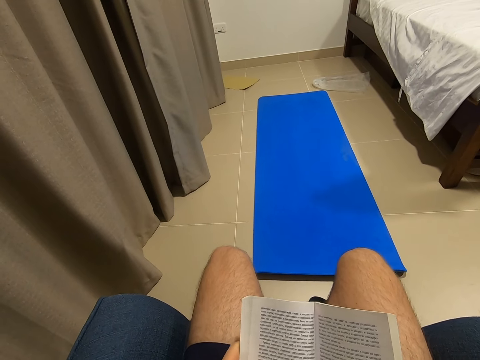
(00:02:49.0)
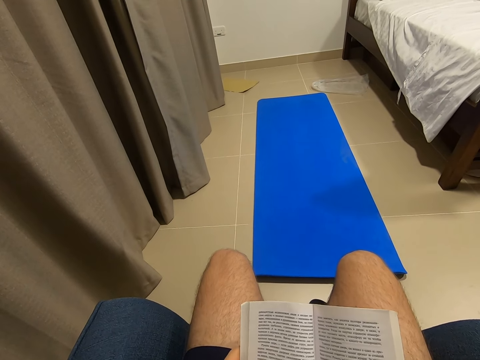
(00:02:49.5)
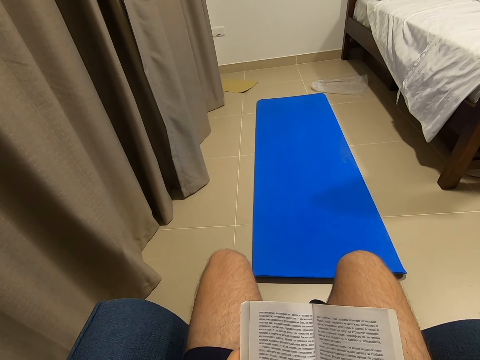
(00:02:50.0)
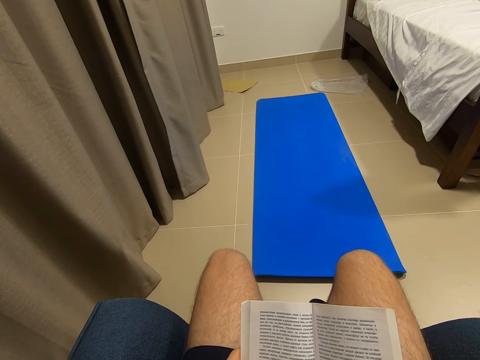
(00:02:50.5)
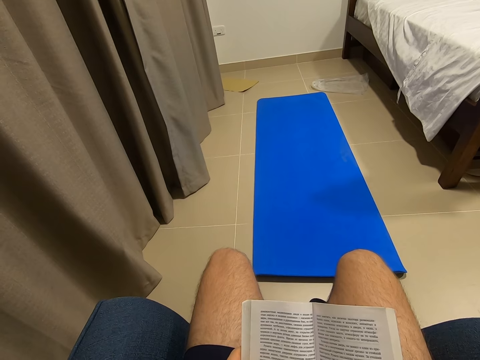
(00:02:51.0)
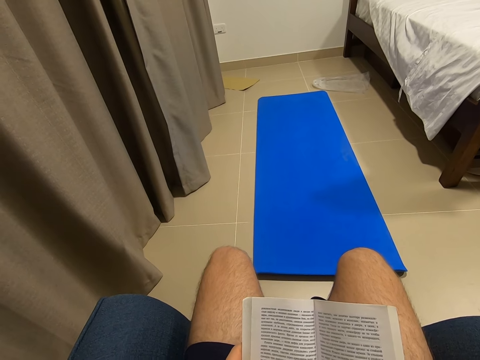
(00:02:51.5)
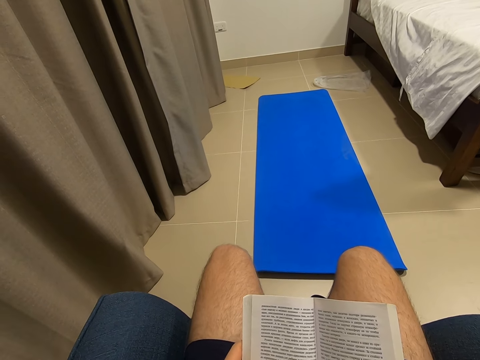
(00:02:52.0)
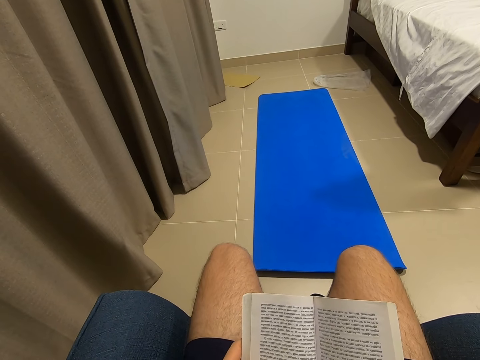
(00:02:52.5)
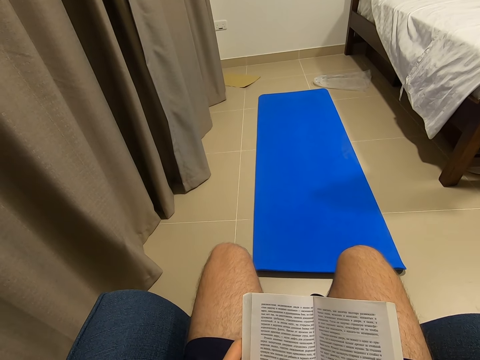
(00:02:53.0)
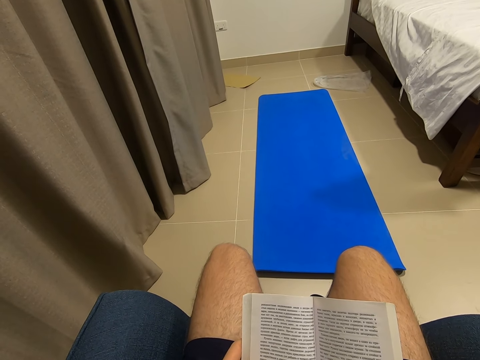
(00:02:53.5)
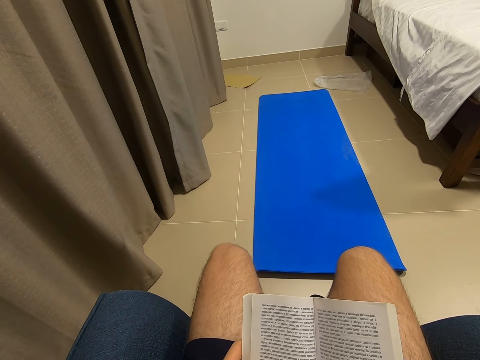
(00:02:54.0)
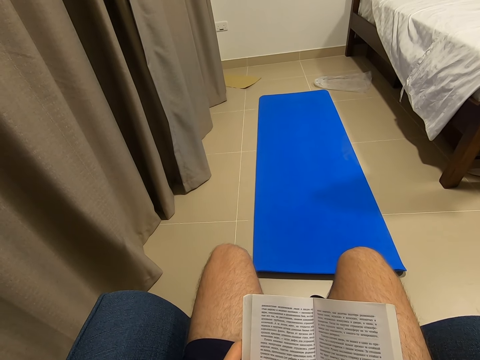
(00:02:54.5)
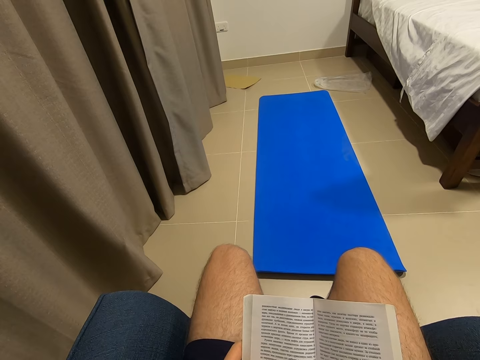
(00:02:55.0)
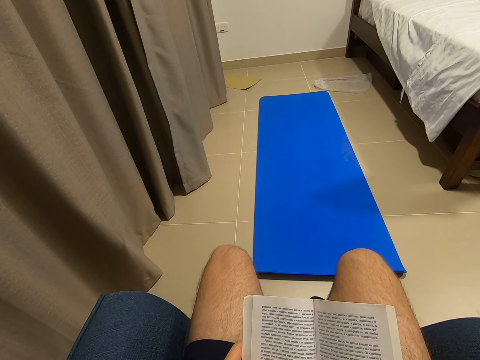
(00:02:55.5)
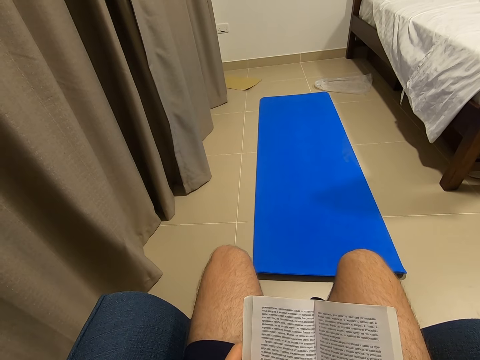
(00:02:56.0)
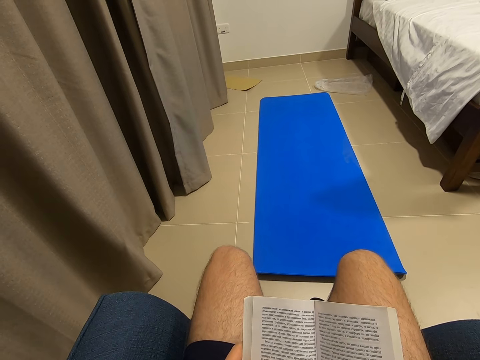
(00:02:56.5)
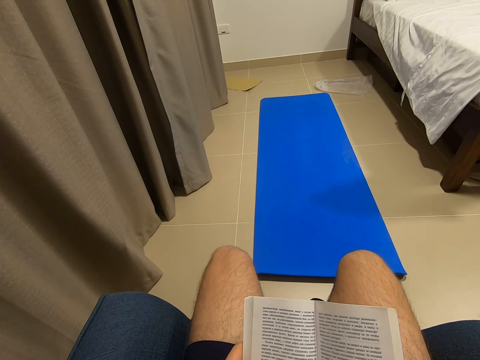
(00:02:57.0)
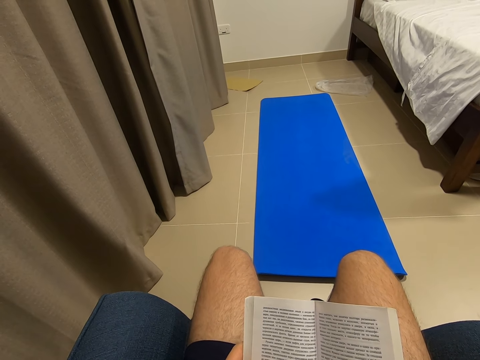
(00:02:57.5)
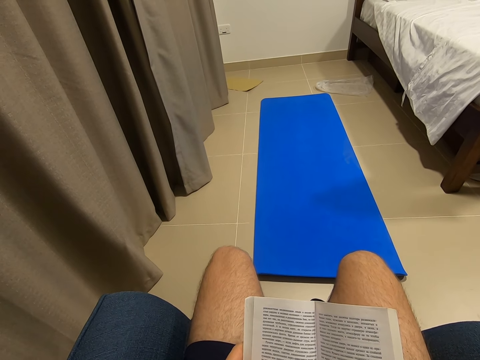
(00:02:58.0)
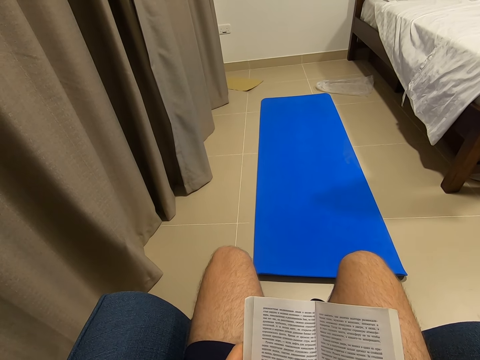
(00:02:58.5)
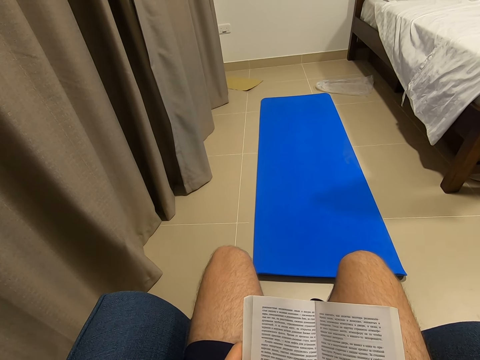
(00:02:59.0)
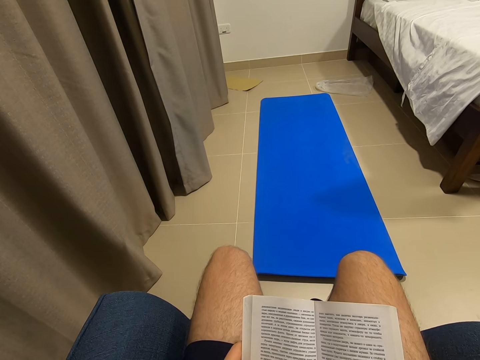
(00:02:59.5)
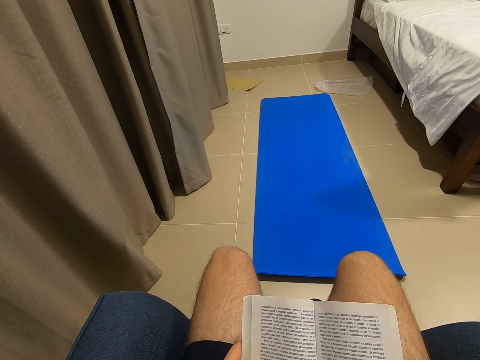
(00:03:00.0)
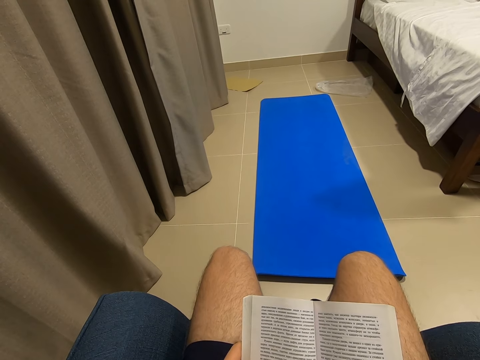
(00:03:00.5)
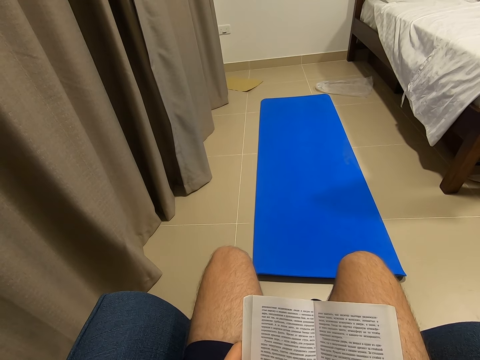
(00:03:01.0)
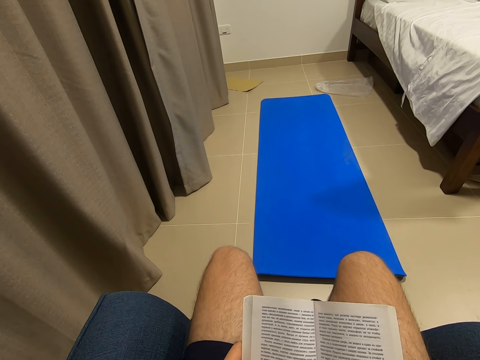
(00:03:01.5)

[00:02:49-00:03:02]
The camera wearer reads the book.

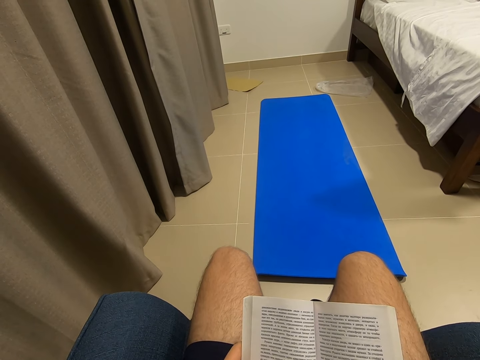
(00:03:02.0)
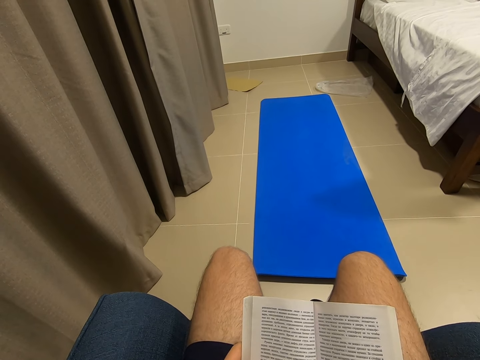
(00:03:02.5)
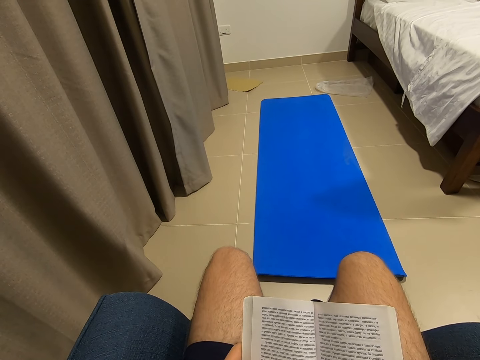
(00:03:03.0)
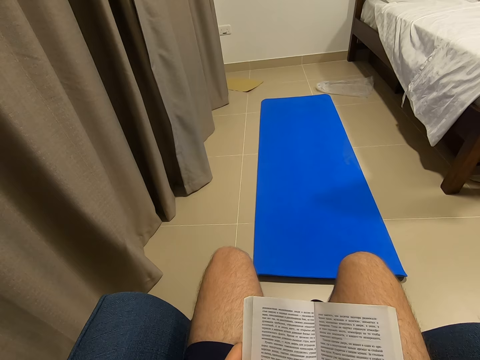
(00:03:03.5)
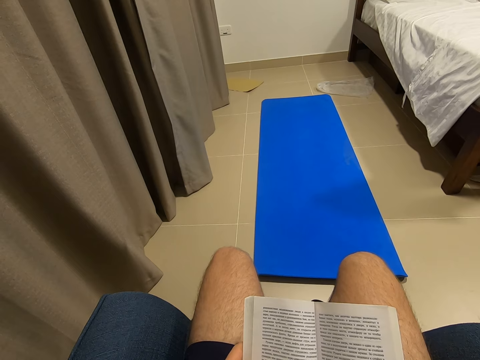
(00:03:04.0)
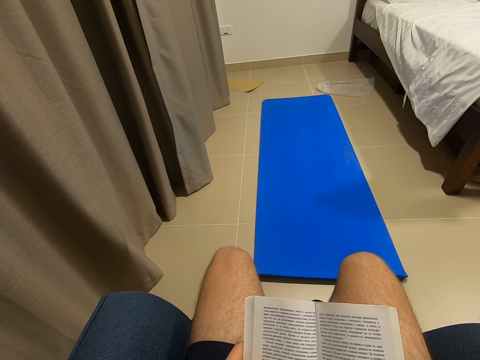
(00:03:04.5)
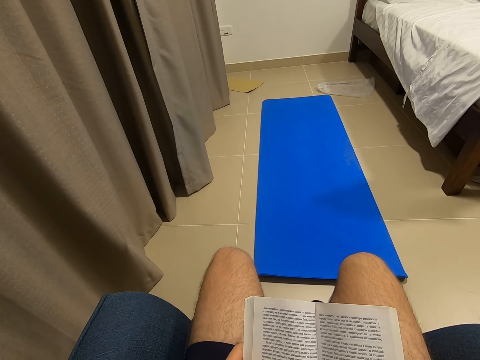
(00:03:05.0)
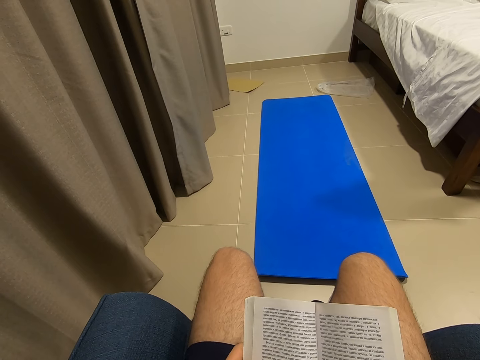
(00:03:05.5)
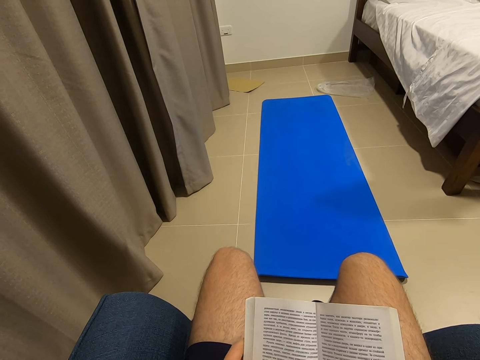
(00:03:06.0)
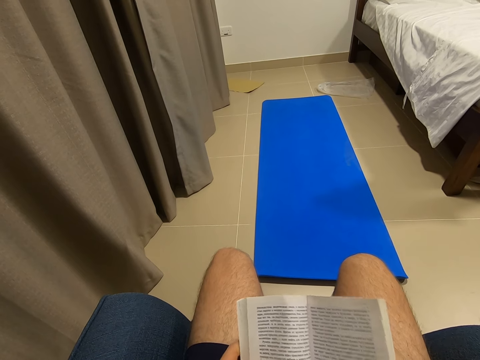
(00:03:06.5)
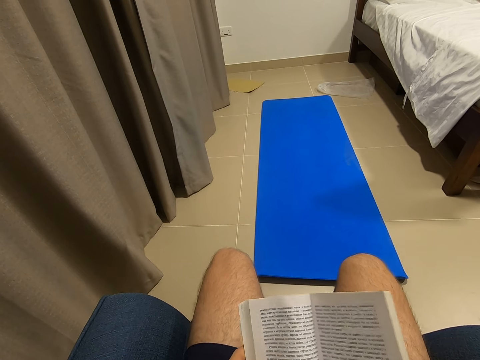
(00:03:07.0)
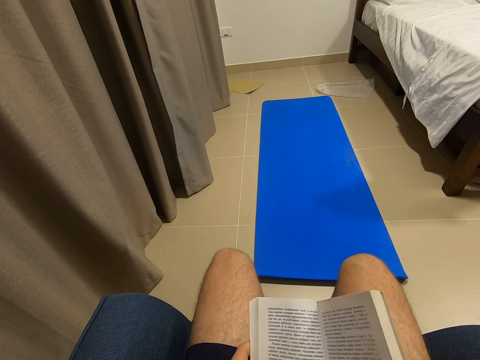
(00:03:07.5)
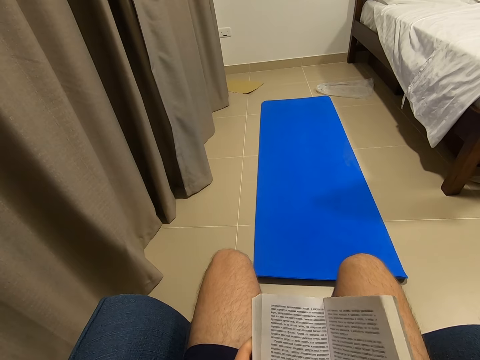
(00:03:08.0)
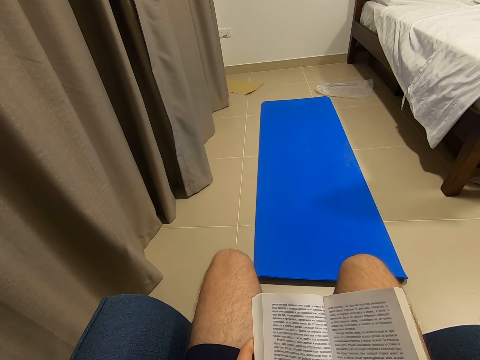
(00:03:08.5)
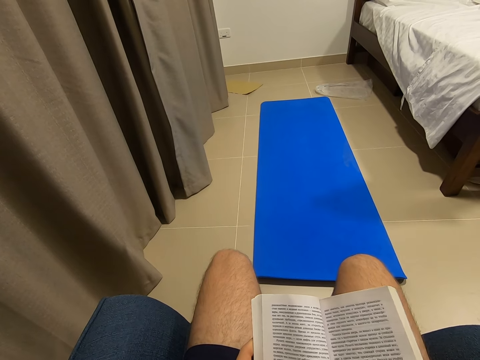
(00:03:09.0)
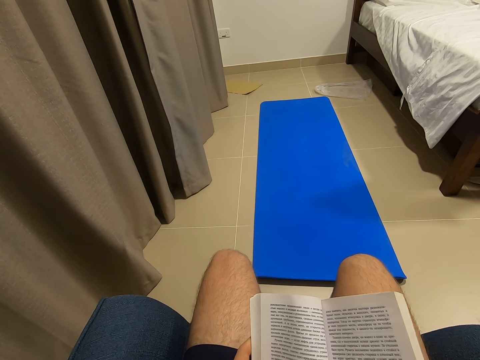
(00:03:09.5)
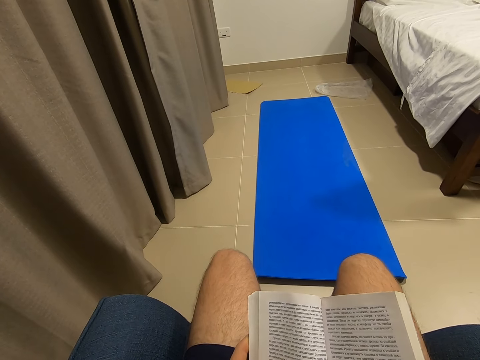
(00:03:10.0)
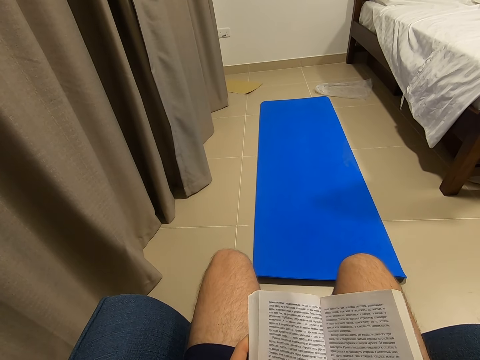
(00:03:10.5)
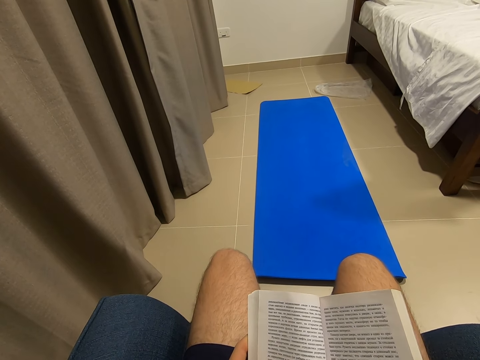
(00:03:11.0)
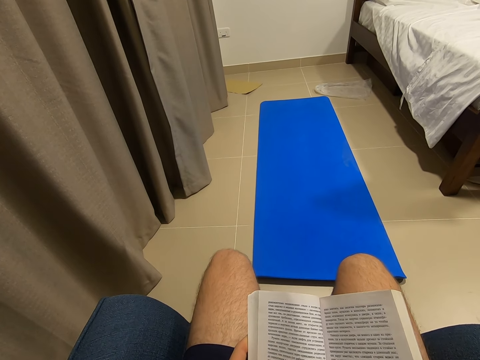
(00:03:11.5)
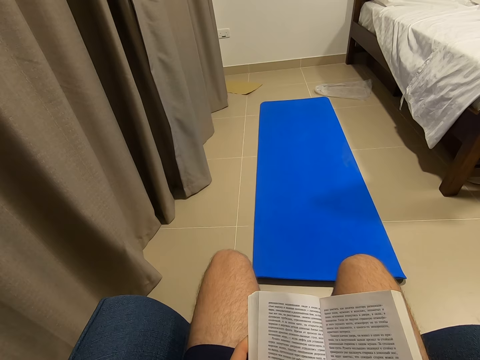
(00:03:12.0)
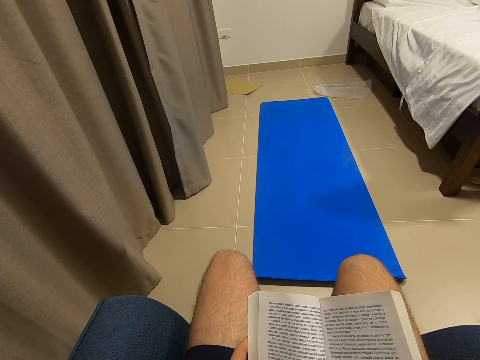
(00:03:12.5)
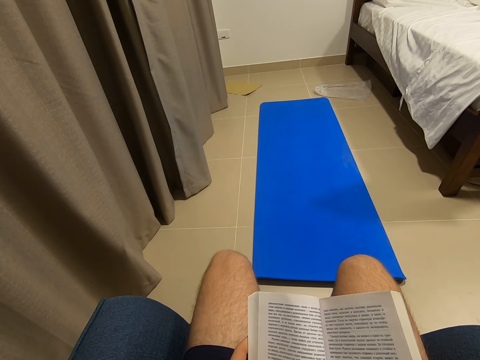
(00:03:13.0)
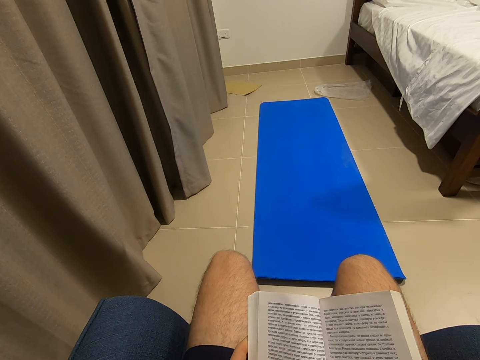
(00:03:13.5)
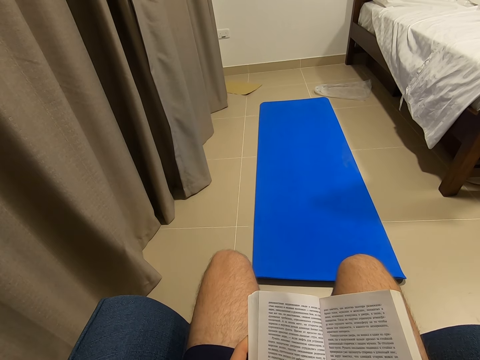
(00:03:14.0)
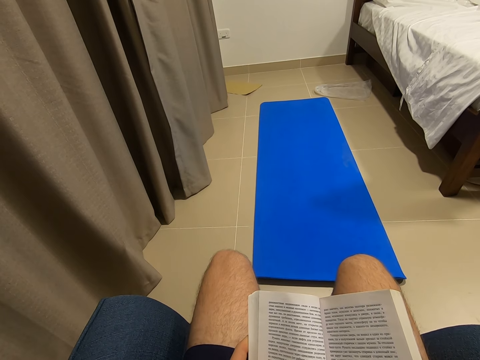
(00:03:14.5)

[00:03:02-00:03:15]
The camera wearer adjusts the book in his hands. He reads the book.
